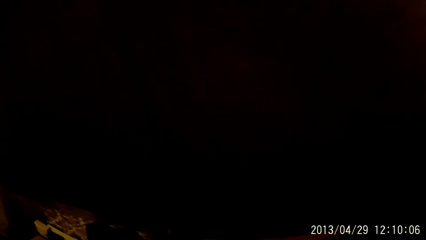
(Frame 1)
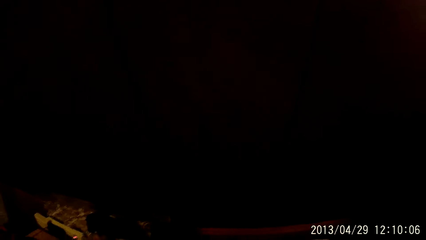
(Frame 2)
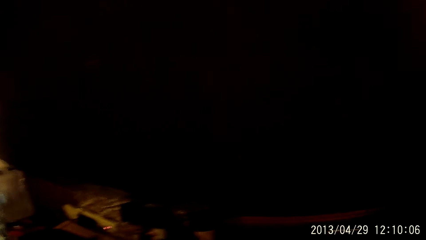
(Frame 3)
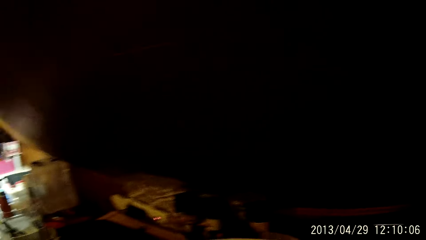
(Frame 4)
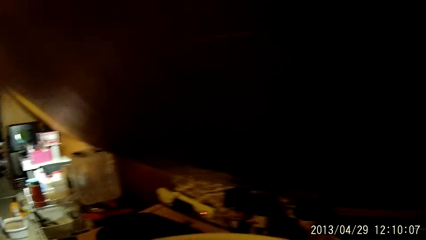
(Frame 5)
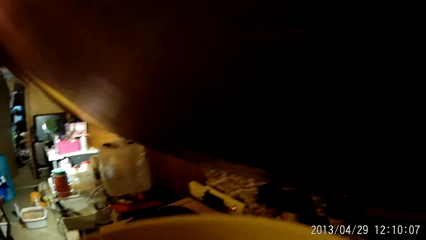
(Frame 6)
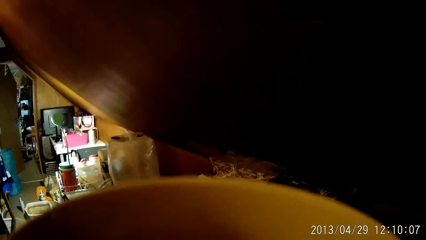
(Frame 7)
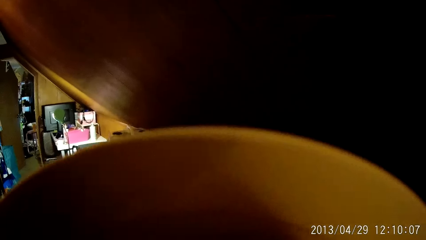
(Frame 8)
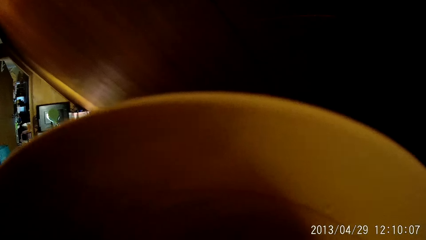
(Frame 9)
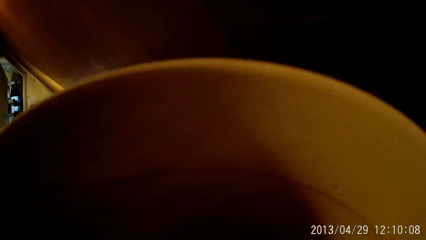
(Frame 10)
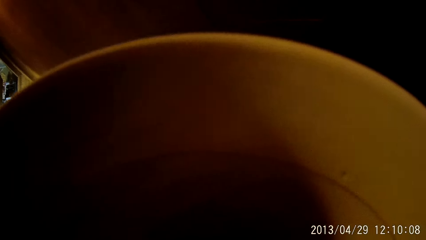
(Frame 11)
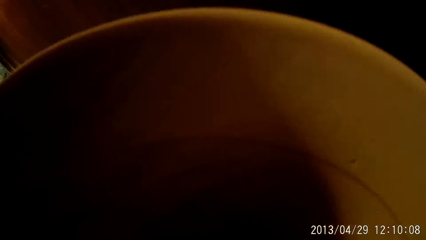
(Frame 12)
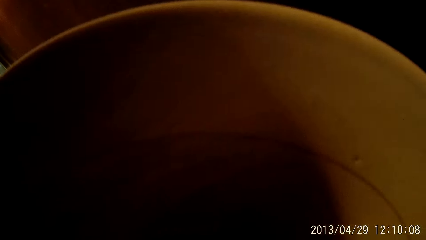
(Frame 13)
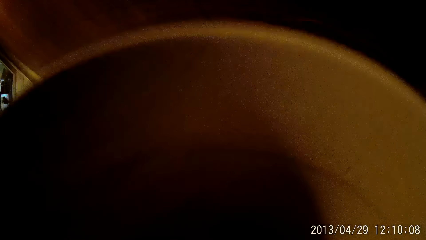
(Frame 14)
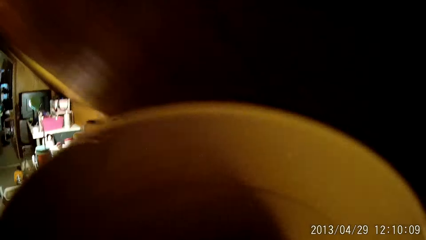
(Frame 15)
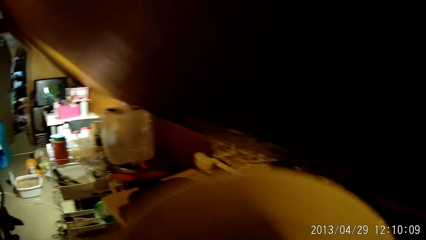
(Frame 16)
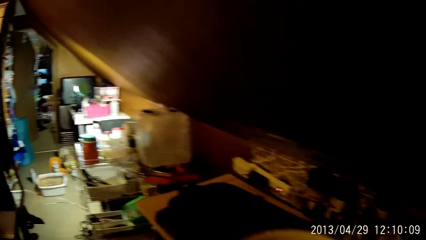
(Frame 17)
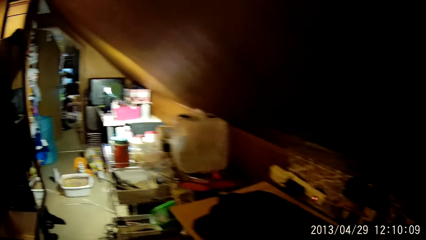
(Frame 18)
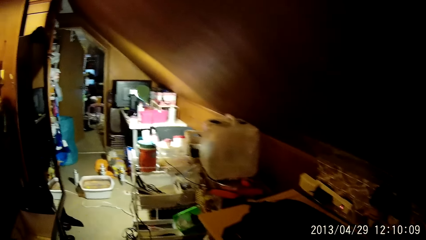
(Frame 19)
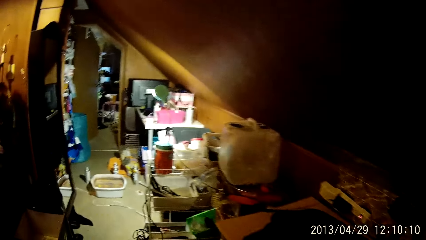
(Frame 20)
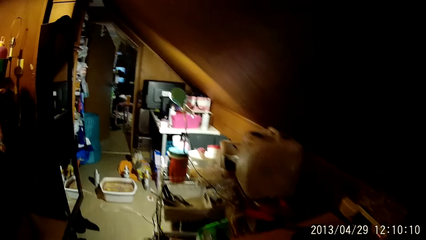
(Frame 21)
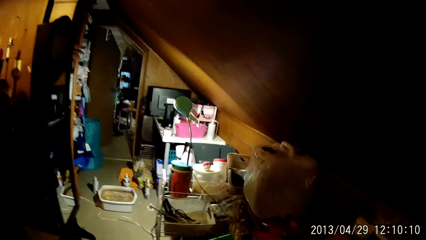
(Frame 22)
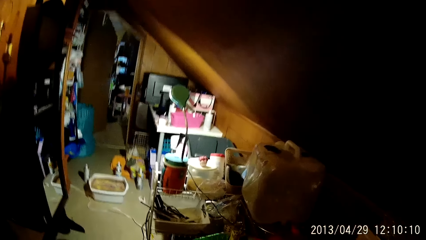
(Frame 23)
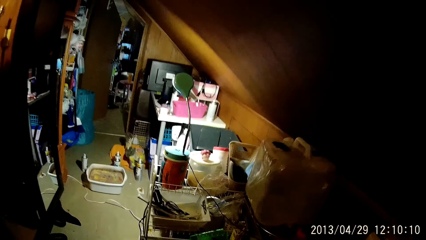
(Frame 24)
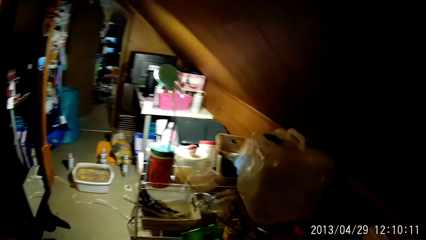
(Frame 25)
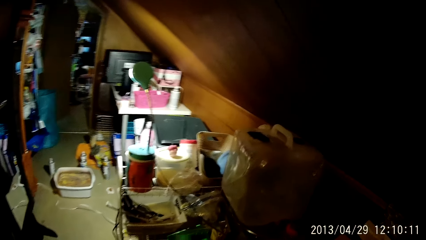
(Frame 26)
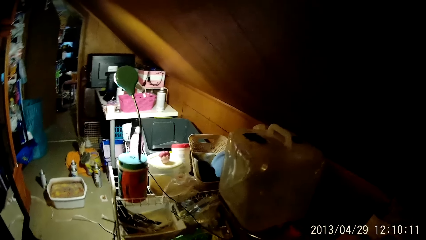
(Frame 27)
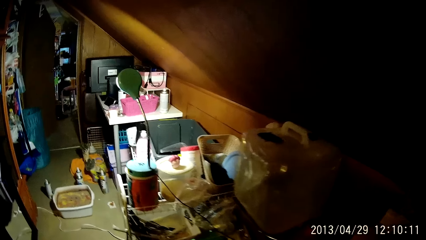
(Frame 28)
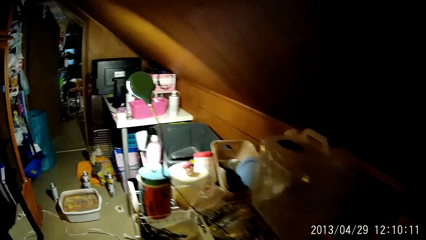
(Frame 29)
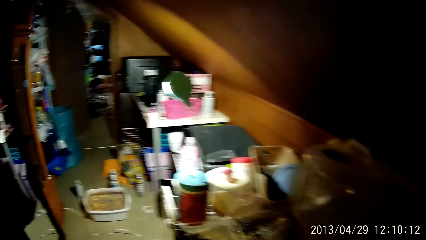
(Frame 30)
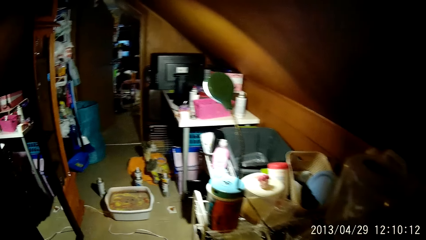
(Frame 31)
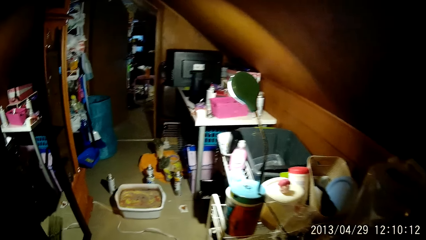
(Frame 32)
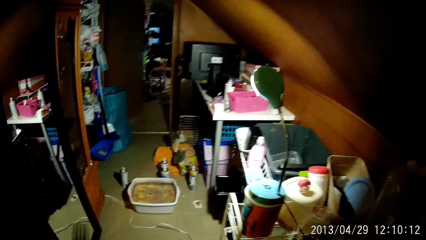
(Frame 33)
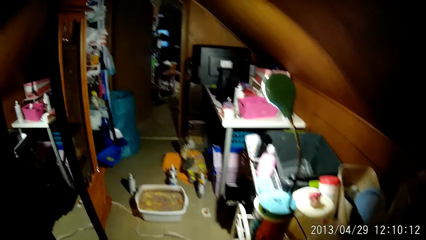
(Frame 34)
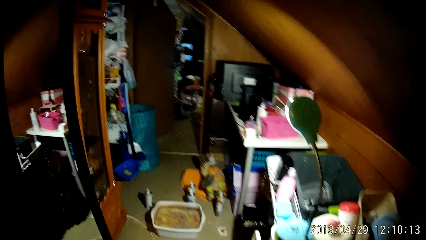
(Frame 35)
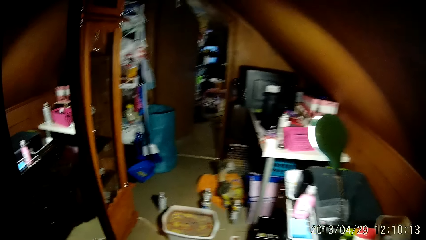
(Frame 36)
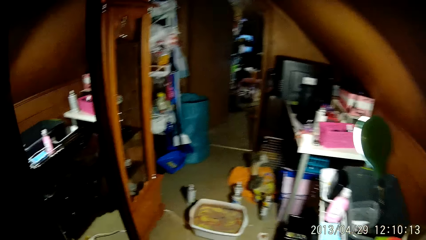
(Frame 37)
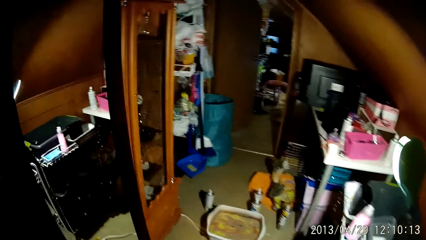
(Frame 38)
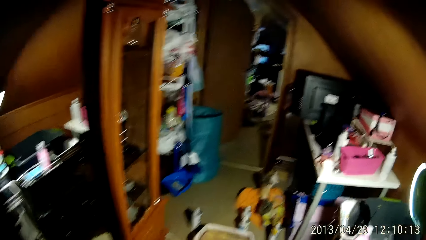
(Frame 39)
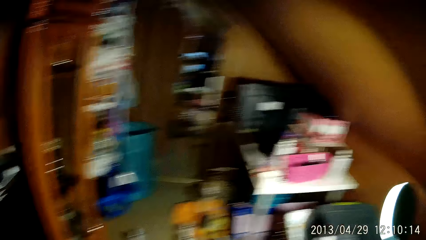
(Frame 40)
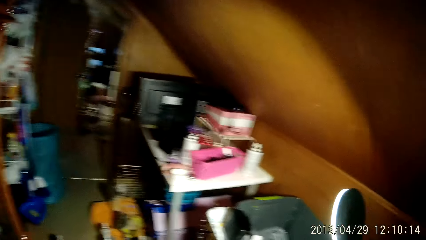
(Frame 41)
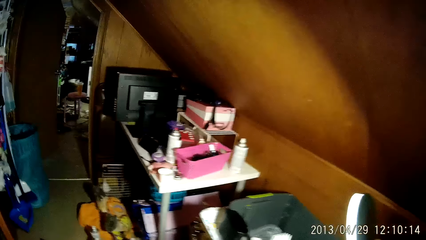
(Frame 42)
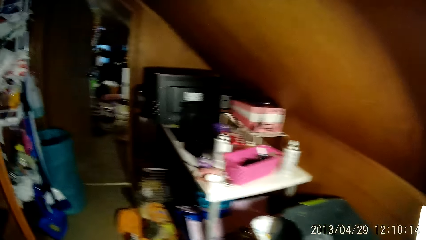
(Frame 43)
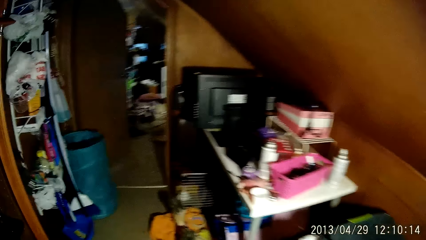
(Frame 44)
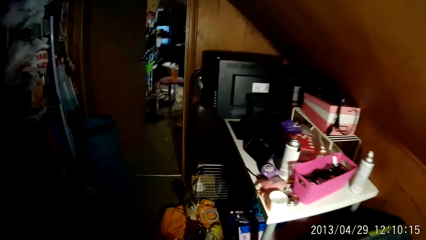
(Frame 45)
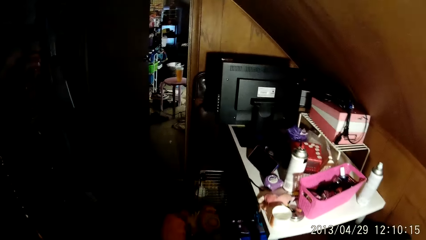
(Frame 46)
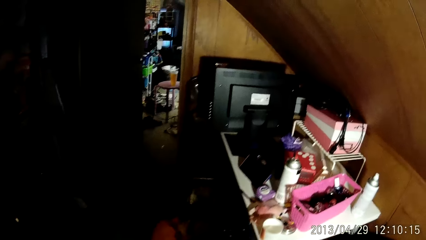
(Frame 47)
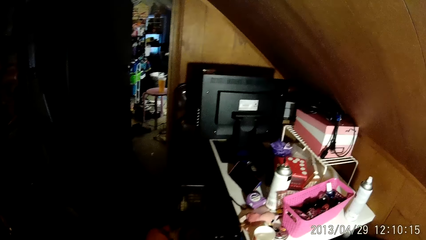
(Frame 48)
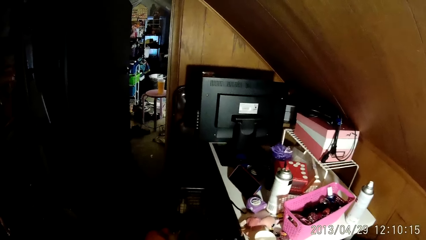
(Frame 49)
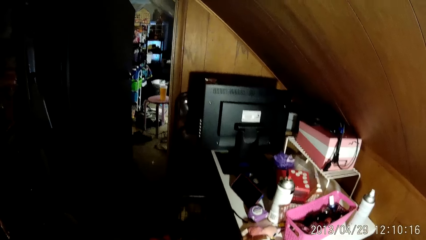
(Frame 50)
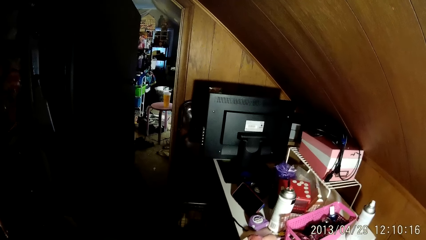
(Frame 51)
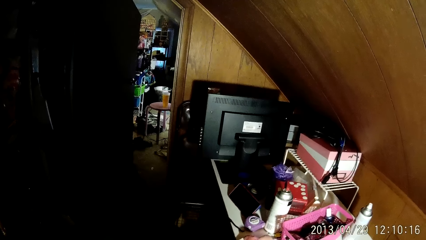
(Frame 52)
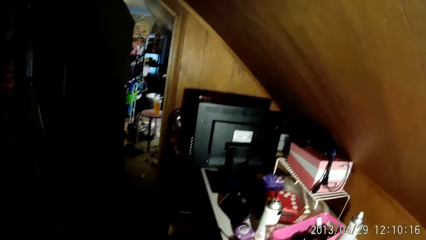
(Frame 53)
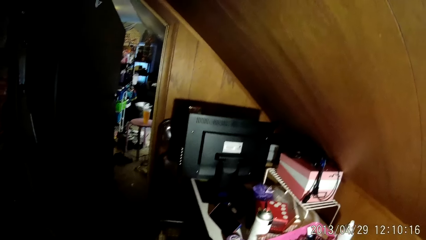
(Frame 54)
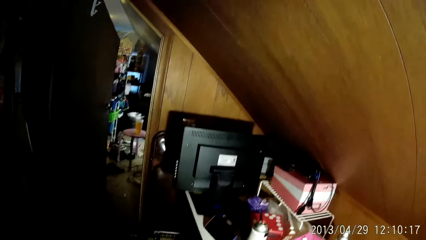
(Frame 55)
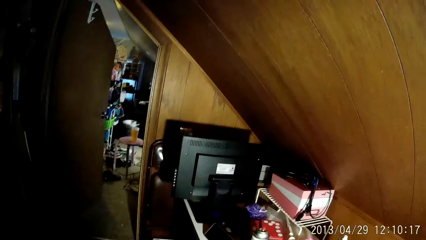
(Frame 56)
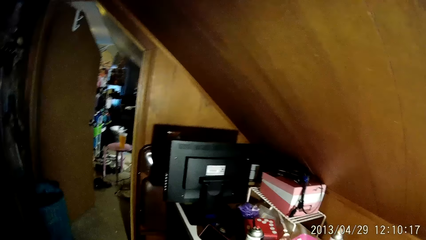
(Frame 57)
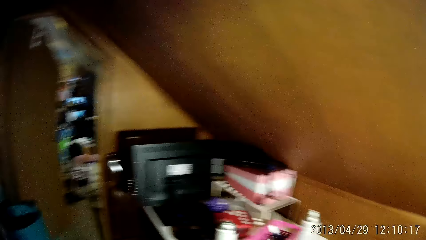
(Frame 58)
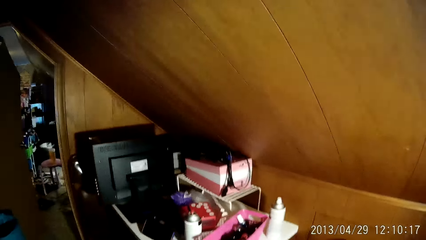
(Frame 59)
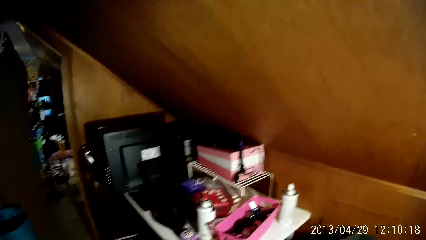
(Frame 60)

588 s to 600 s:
The camera wearer drinks a beverage. They walk in the house.
